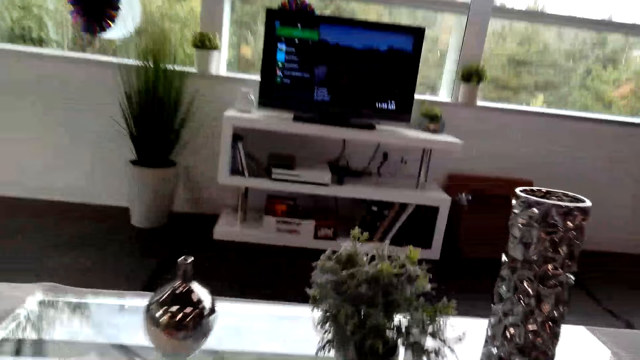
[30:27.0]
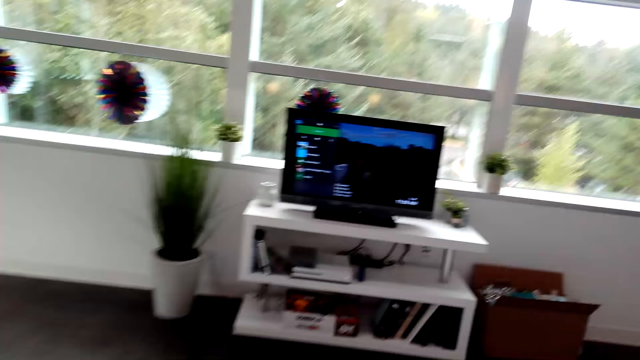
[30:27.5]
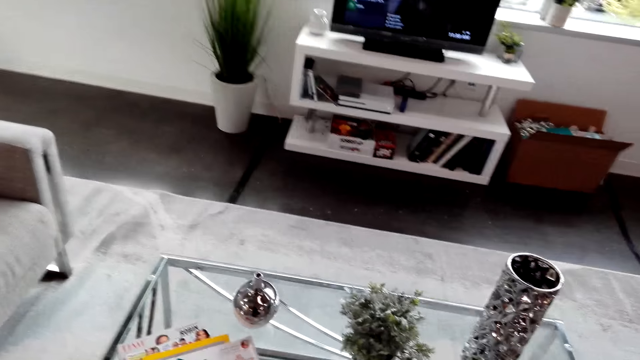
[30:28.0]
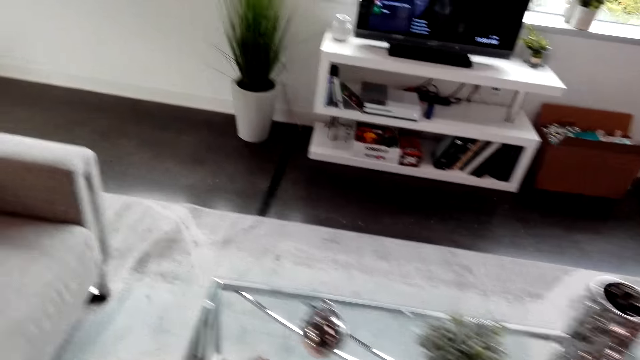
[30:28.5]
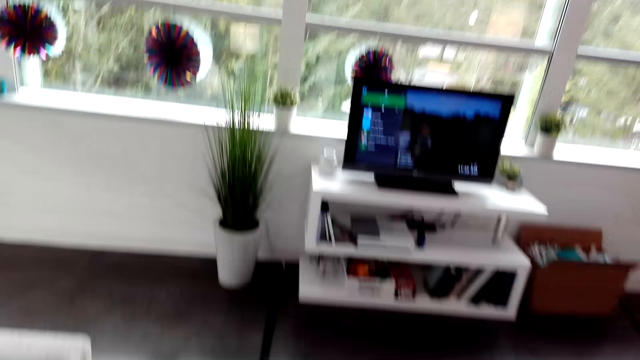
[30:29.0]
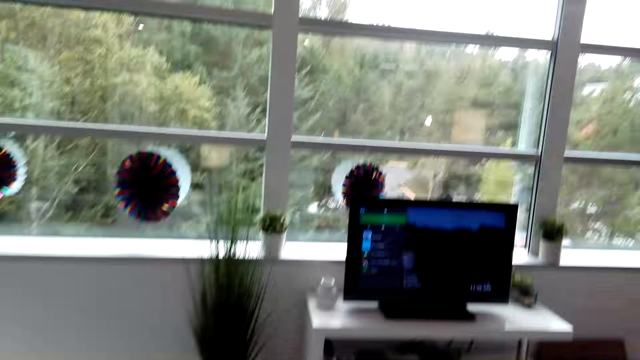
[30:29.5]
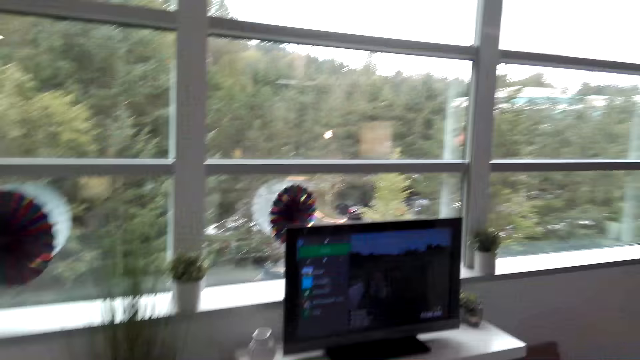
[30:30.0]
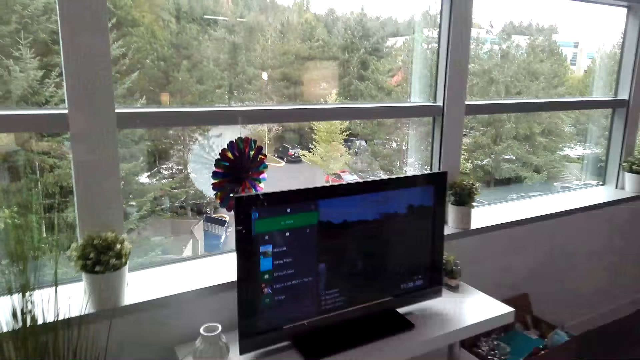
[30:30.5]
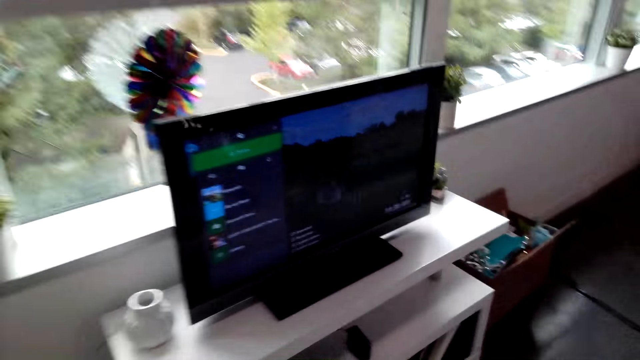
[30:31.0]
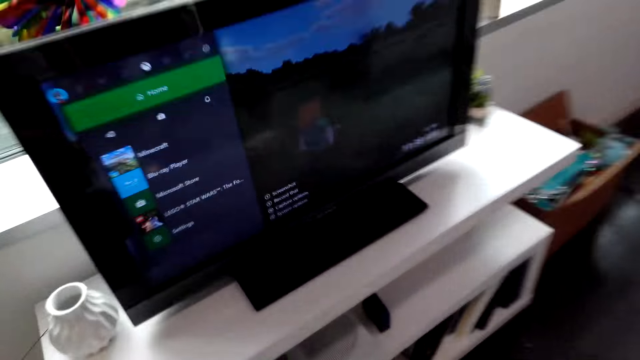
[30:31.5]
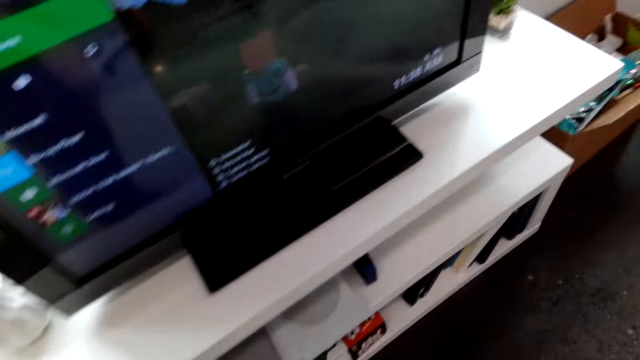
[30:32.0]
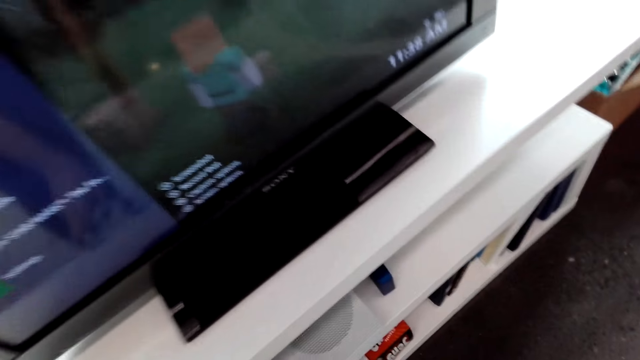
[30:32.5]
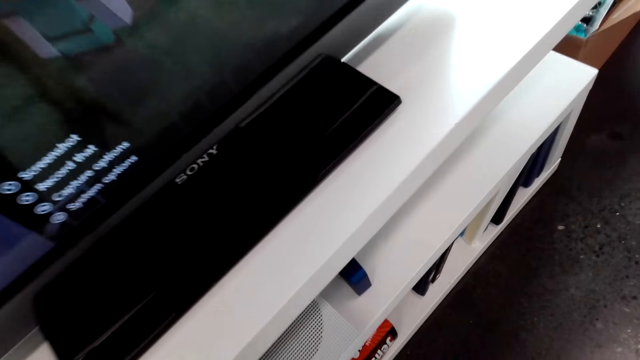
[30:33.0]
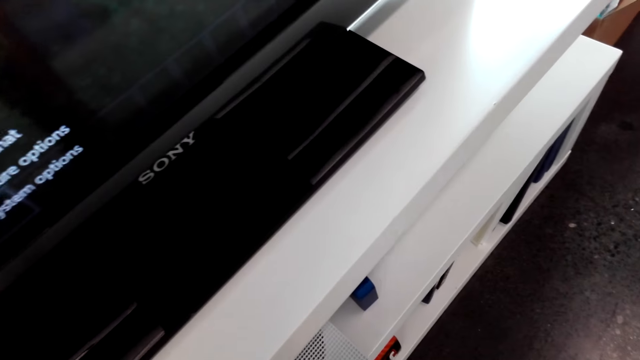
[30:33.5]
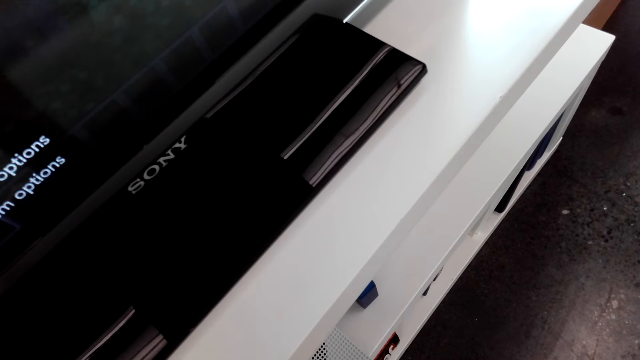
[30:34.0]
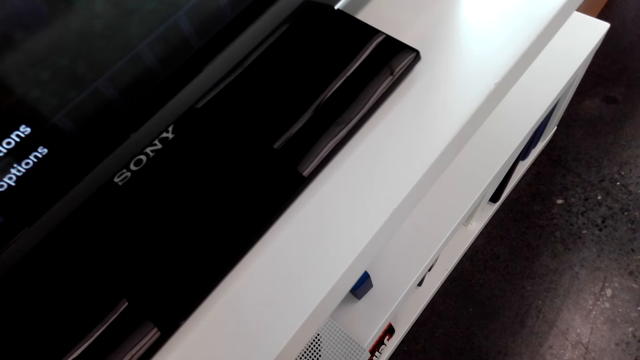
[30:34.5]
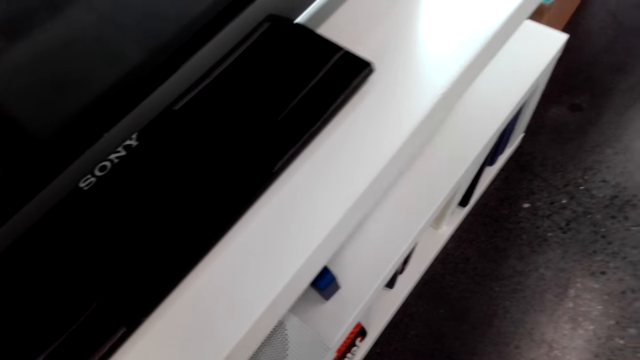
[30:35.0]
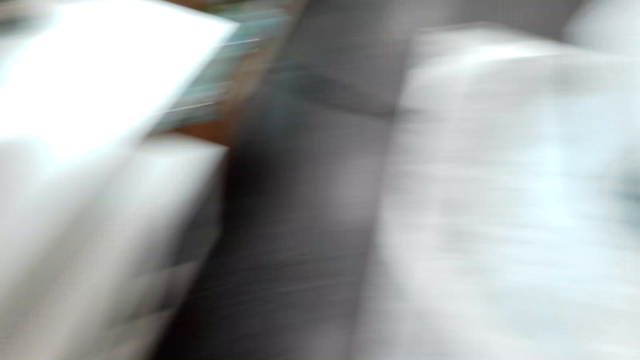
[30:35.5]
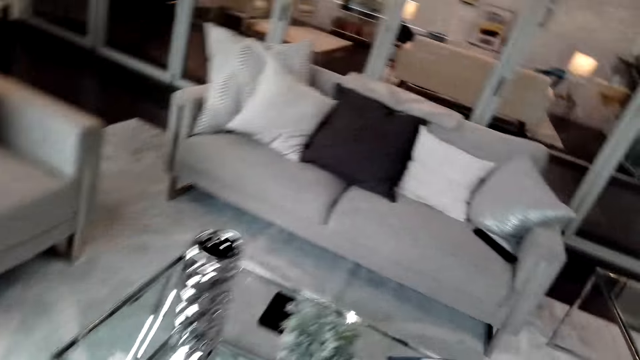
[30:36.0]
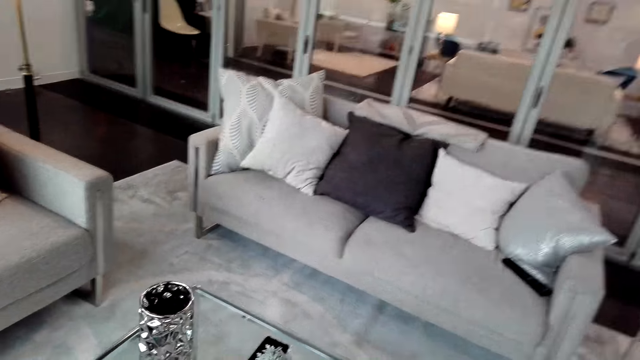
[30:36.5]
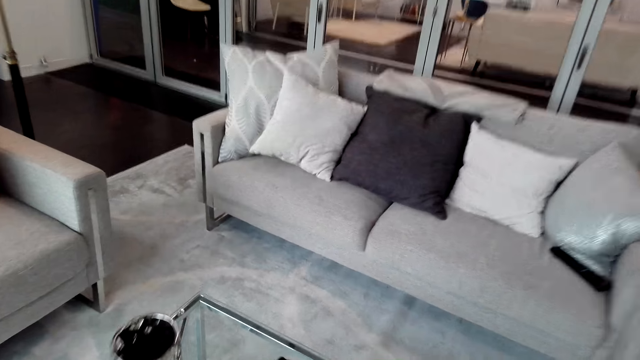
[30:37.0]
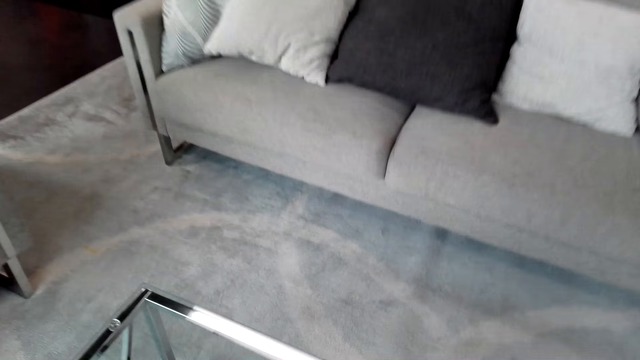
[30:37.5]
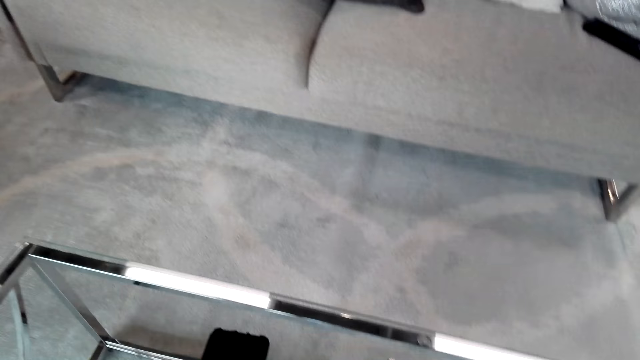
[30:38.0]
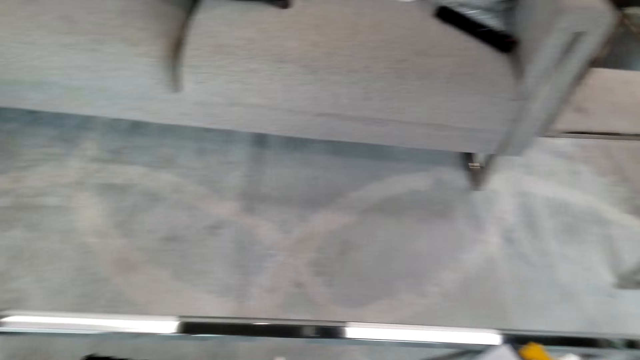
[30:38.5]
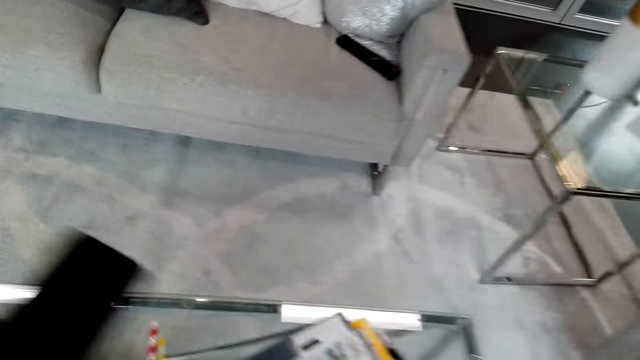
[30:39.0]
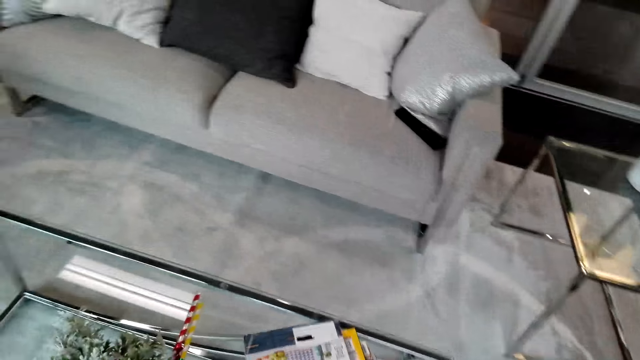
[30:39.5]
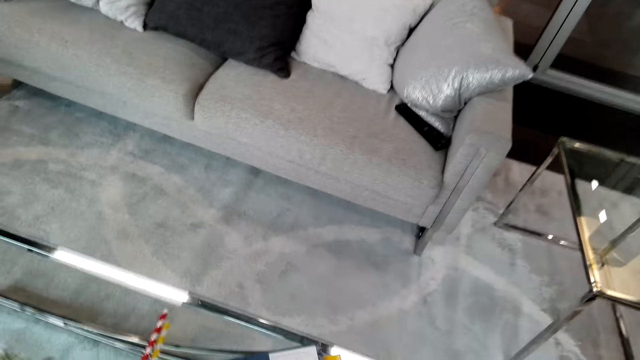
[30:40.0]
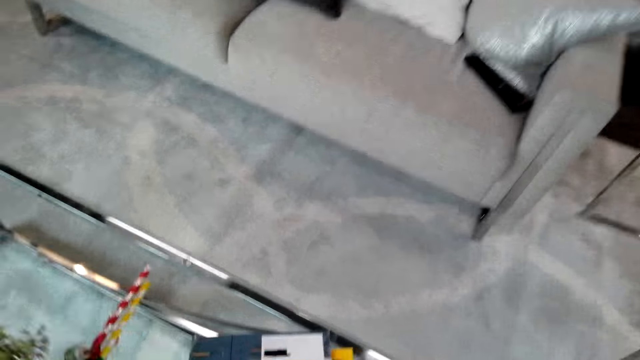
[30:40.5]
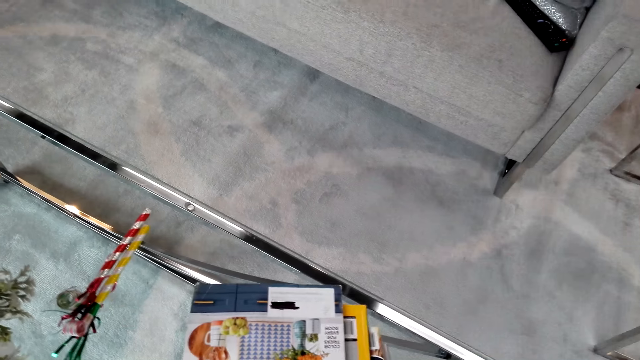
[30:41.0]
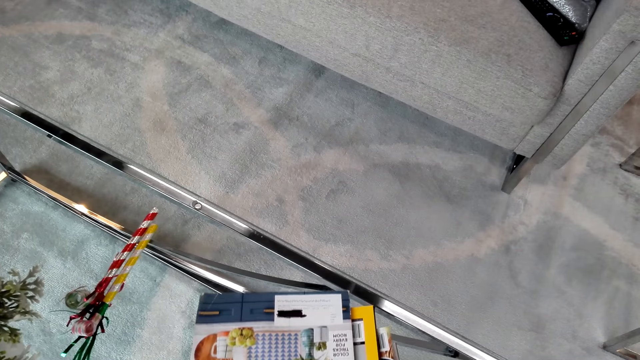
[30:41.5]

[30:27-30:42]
The camera wearer walks around the room. They switch the TV off. They walk around. They pick the phone from the table. They walk around the room.

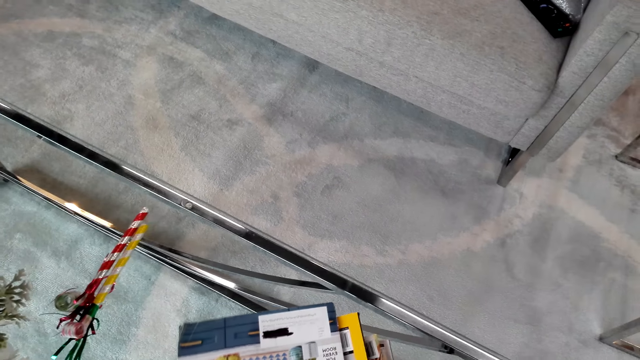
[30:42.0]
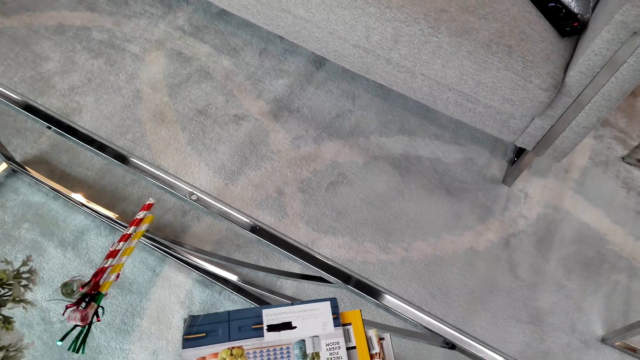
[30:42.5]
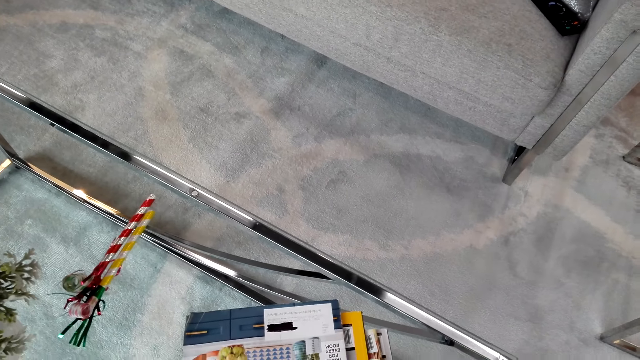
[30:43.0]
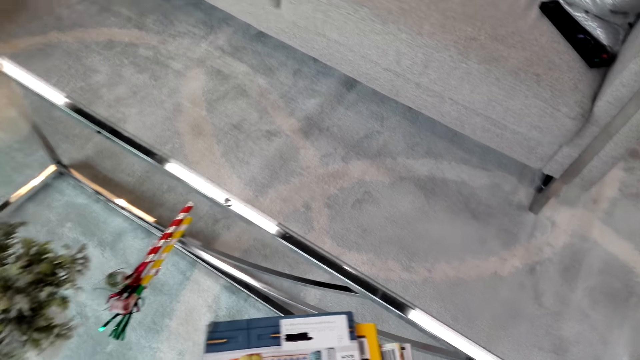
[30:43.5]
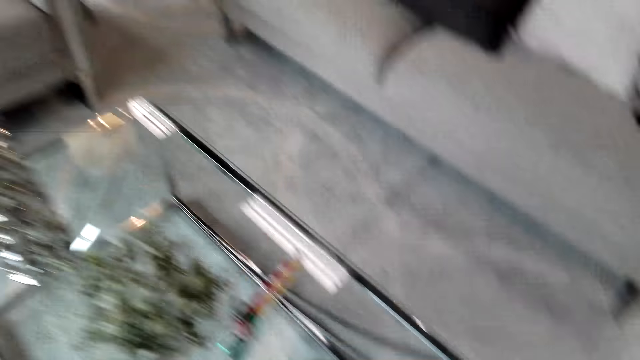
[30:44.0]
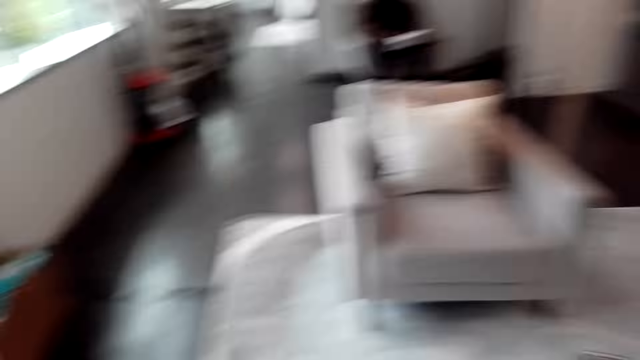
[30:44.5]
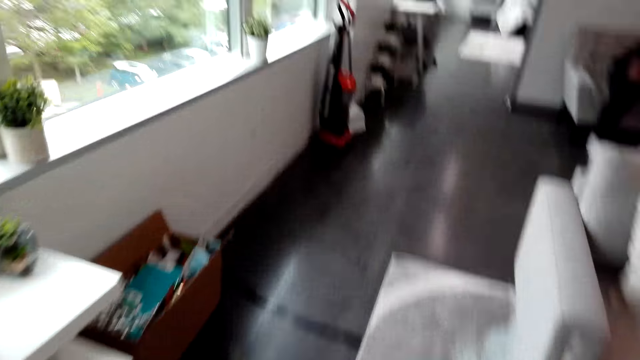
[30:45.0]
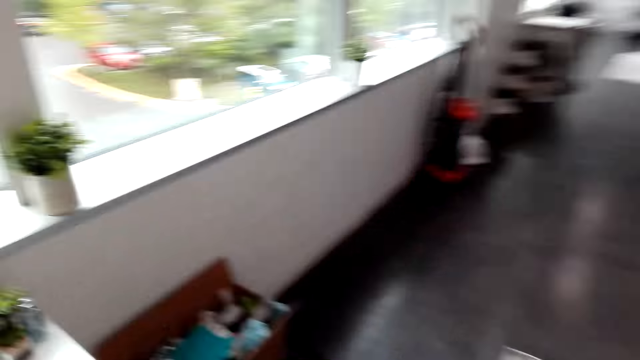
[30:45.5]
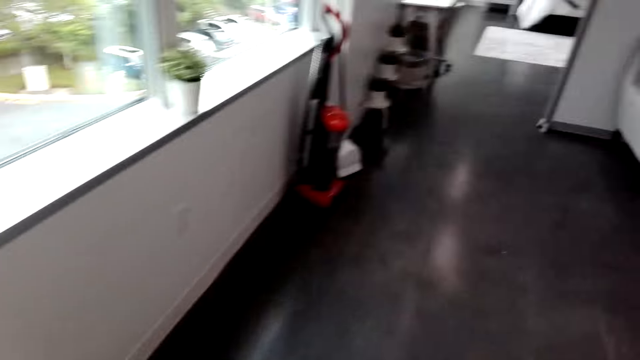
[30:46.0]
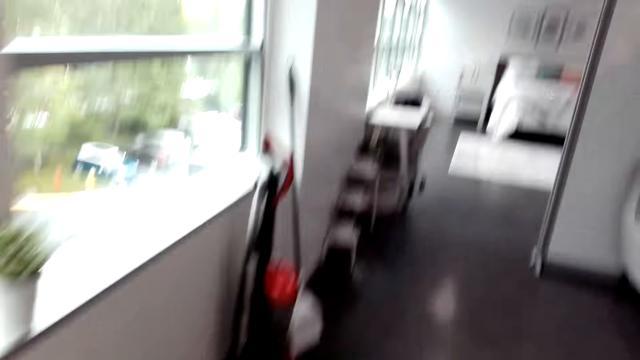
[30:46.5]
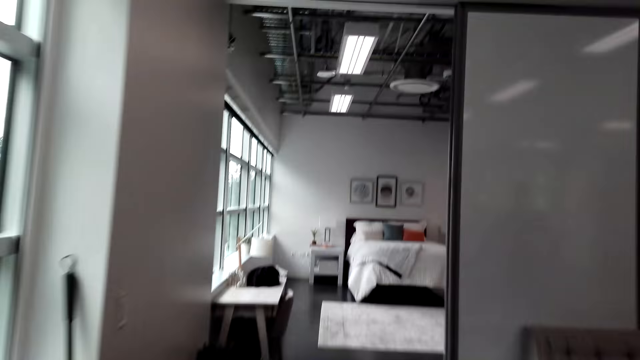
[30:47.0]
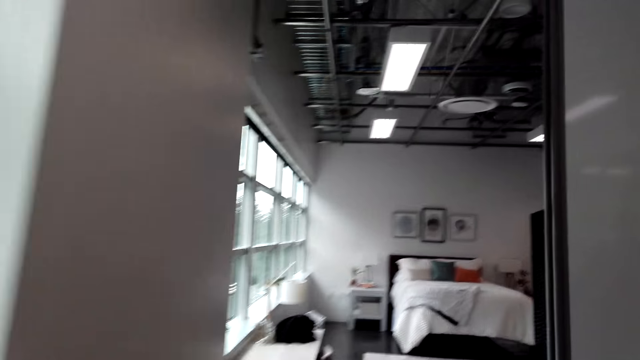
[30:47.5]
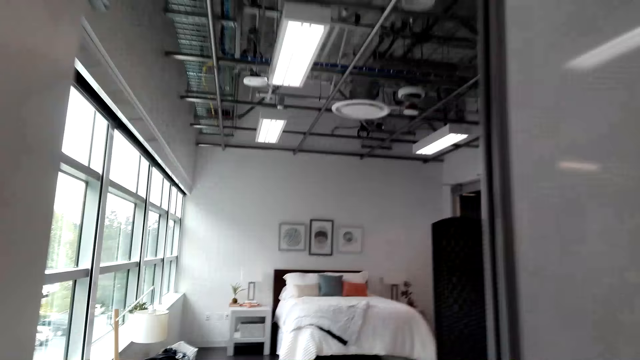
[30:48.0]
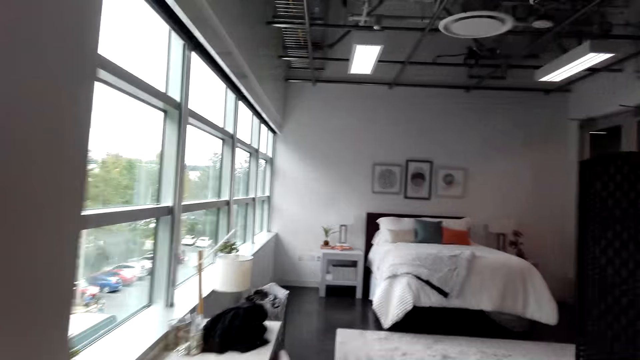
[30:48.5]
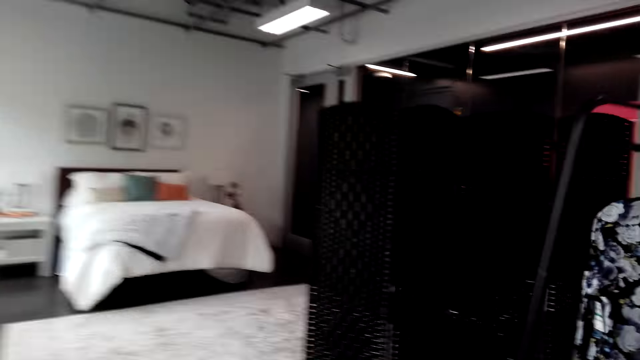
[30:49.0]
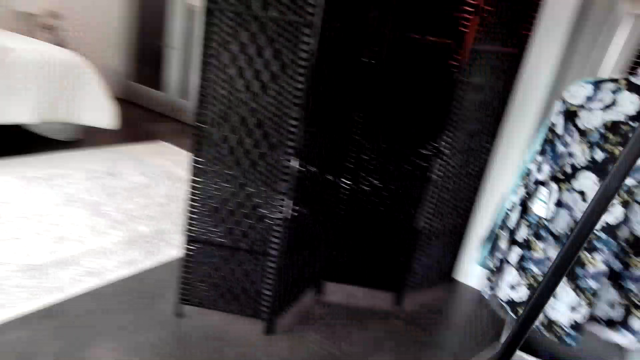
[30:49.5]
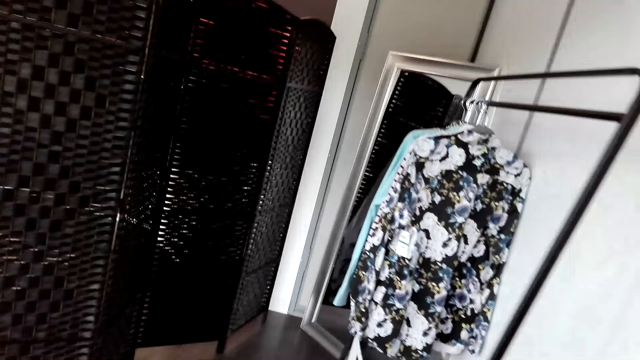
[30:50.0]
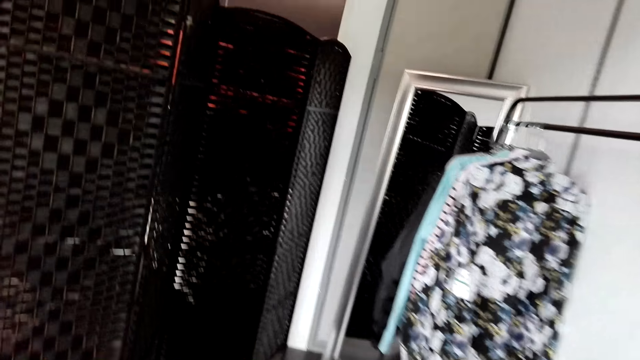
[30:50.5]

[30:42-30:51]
The camera wearer pulls the magazine. They walk around.
